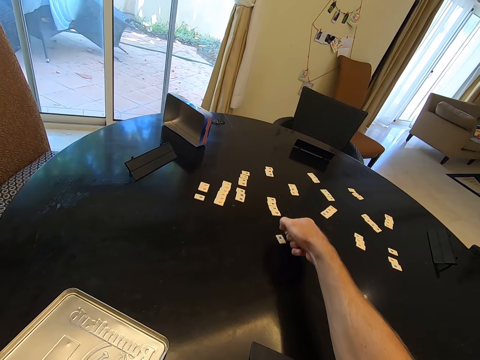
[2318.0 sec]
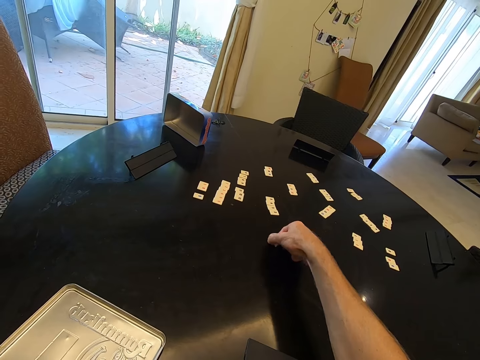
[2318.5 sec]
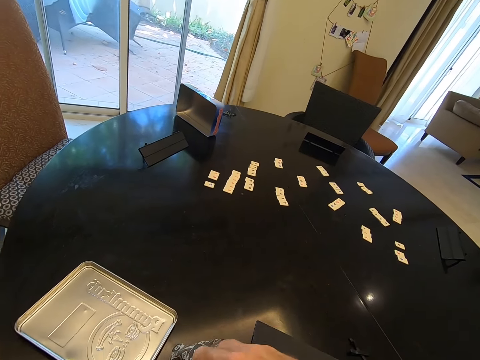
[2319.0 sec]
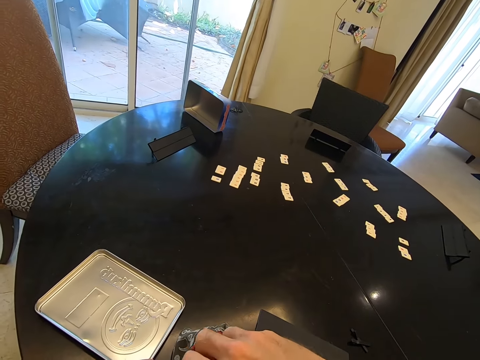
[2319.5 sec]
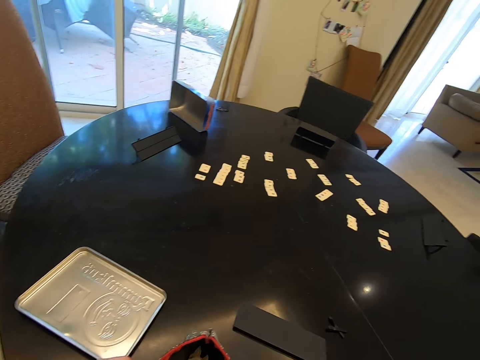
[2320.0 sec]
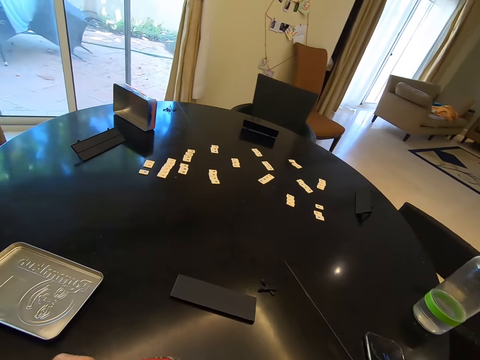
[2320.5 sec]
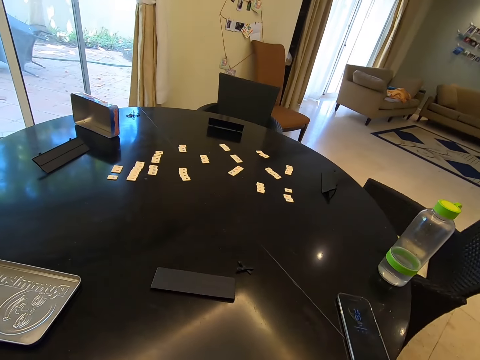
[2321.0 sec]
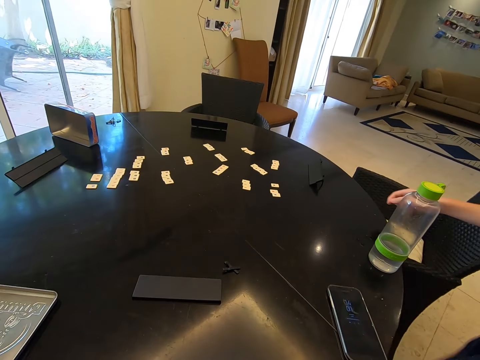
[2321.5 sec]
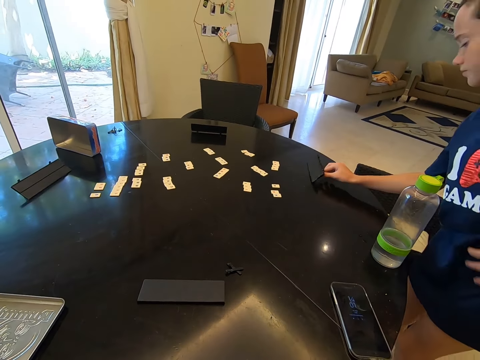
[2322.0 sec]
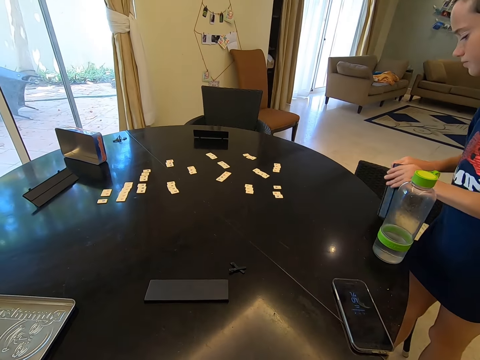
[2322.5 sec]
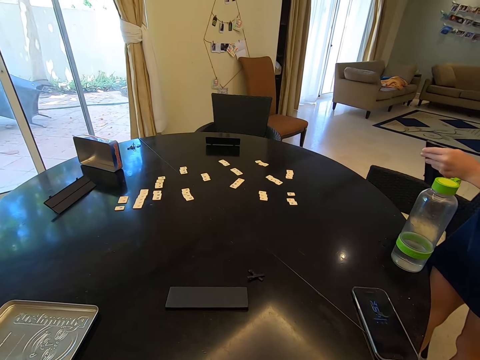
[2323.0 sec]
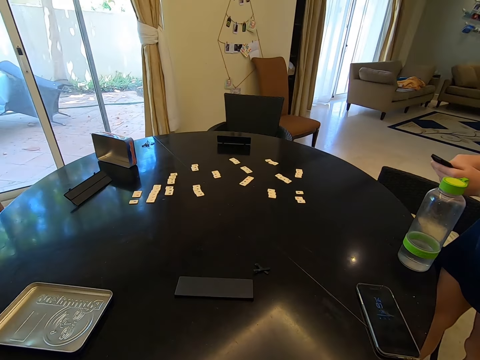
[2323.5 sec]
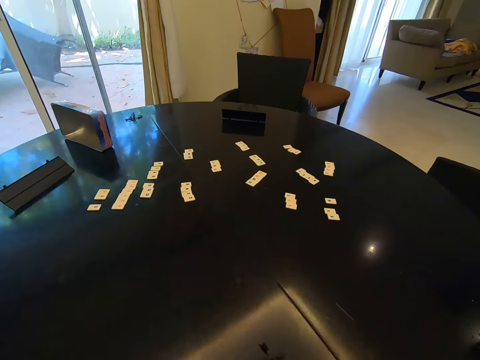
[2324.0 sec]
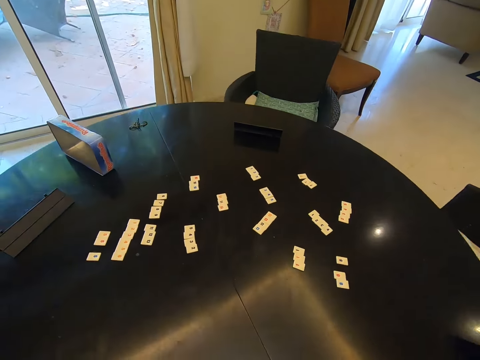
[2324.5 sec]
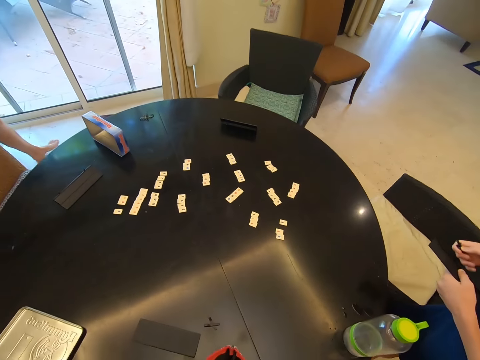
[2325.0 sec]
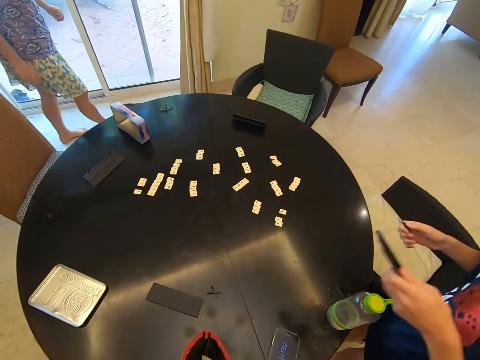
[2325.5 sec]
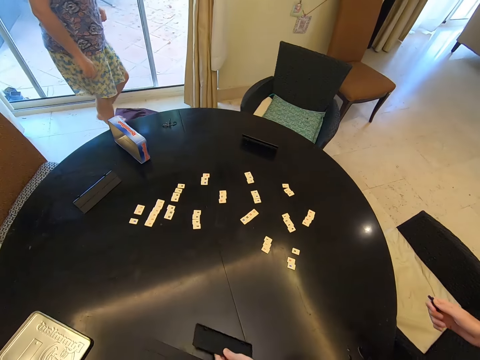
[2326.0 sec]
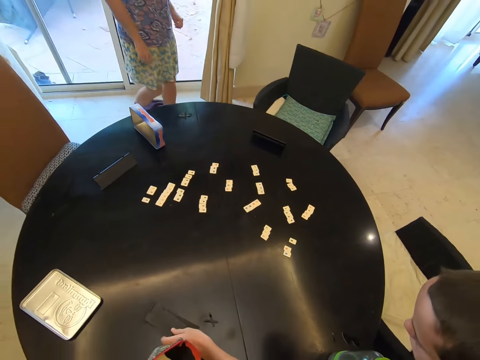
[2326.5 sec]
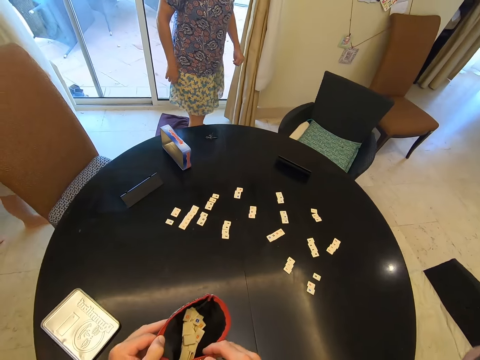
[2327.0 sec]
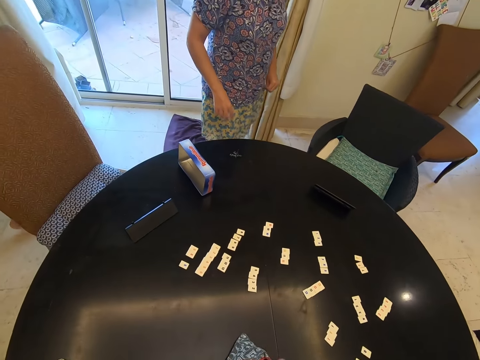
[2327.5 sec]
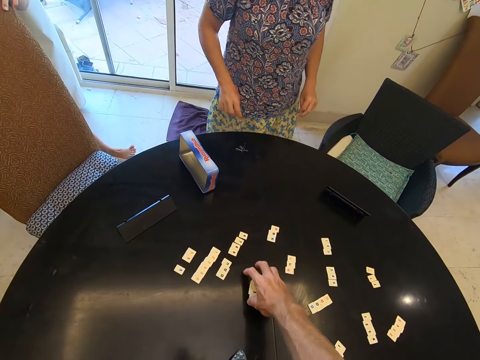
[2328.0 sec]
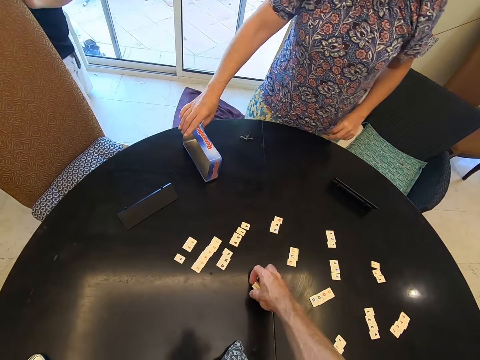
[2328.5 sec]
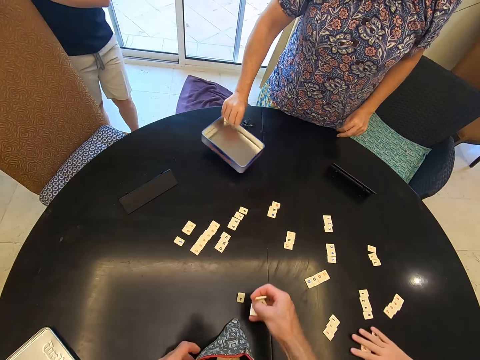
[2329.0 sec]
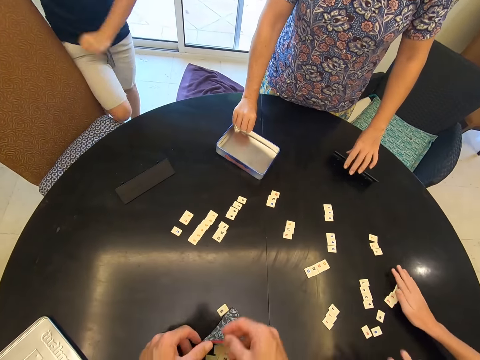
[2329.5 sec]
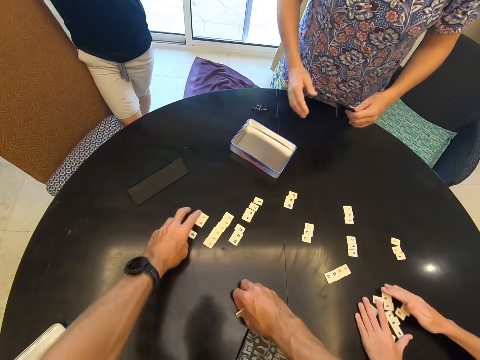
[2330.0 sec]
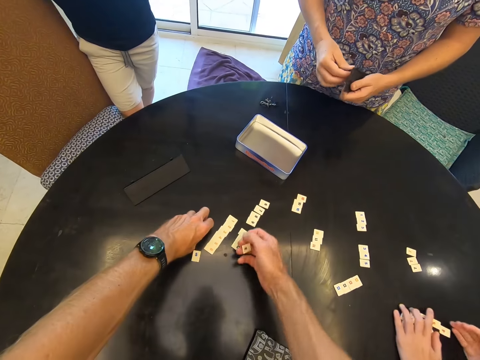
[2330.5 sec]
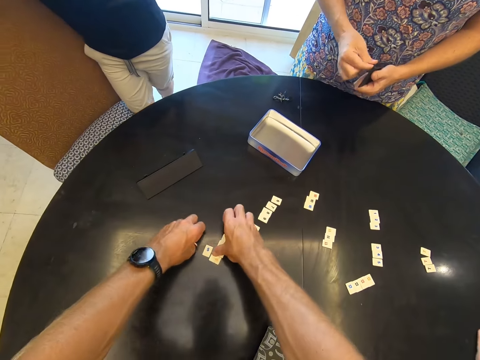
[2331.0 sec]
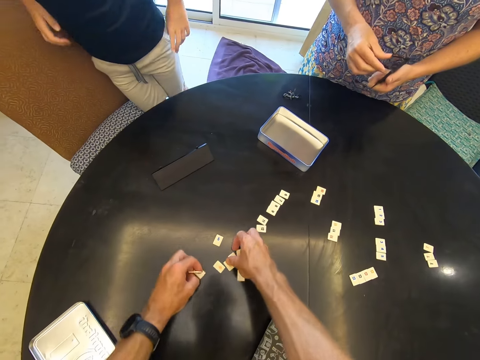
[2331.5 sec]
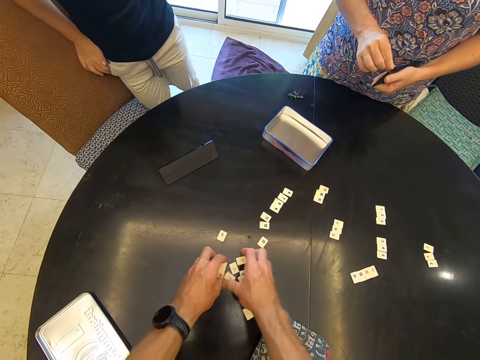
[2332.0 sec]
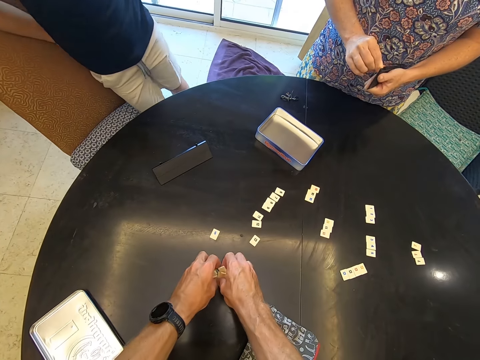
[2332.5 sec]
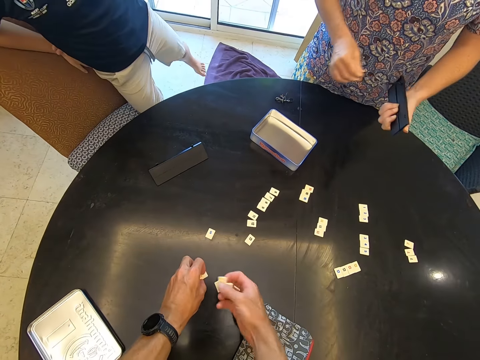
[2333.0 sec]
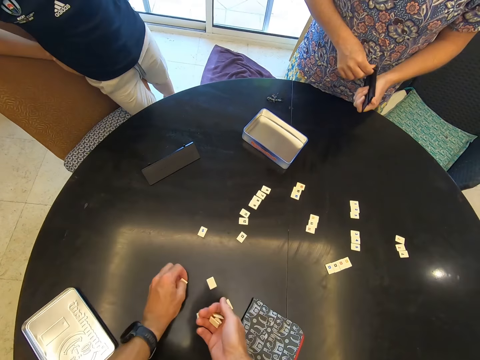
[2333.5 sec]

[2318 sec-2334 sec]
The camera wearer drops cards in a pouch. A boy picks up a card stand on the table and opens the card. A lady walks towards the table. The boy drops the card stand on the table. The camera wearer stands up, drops the cards pouch on the table, collects cards on the table, and puts a chip on the table. The lady positions a container on the table. Another boy walks towards the table. The lady picks up the card stand on the table. The first boy collects cards on the table. The camera wearer collects cards on the table. The lady opens the card stand. The other boy stands in the room corner.

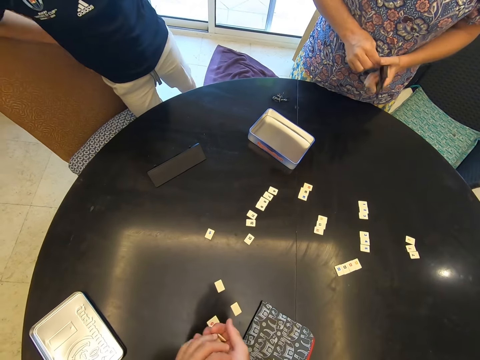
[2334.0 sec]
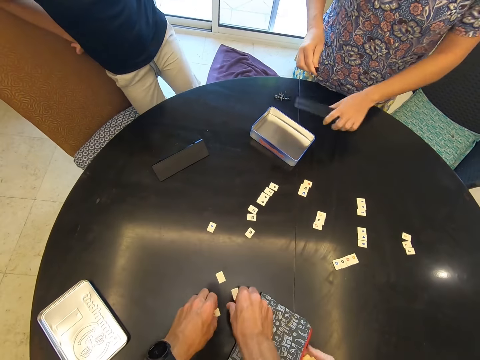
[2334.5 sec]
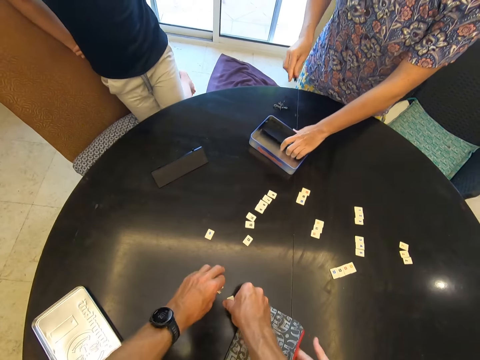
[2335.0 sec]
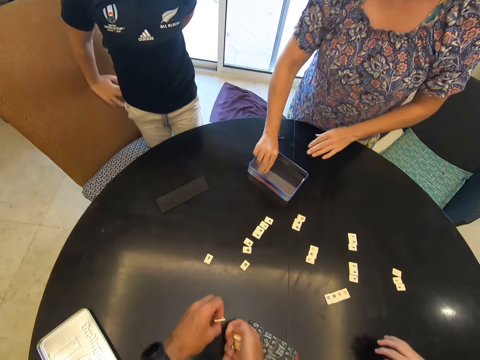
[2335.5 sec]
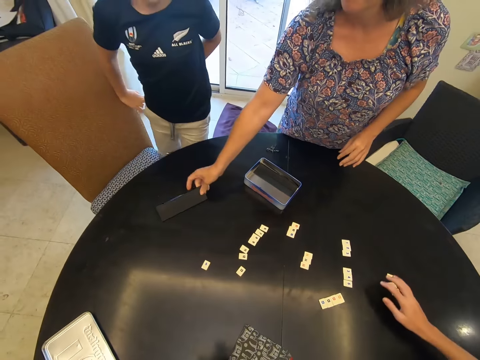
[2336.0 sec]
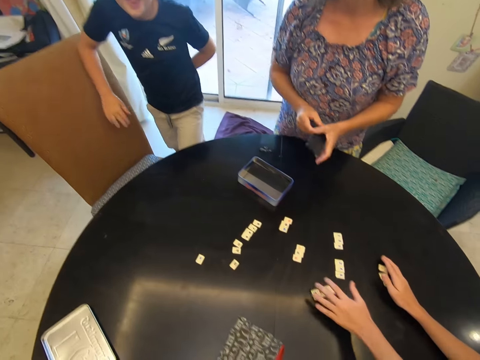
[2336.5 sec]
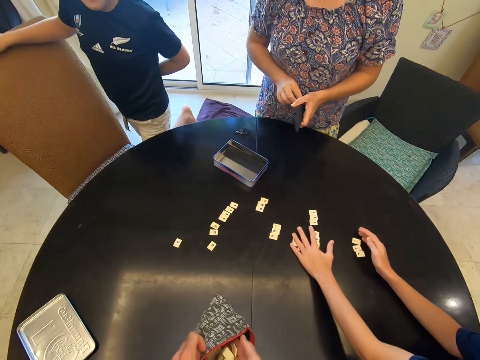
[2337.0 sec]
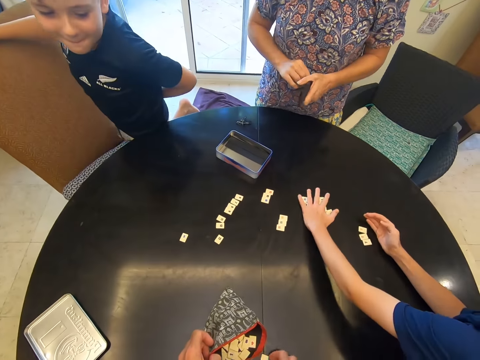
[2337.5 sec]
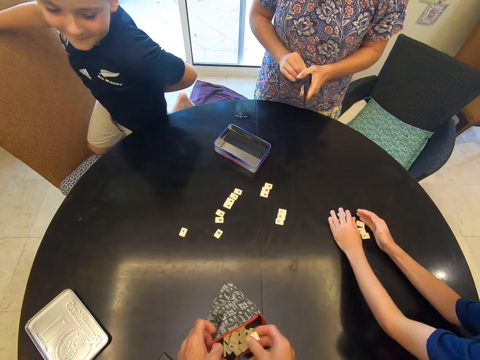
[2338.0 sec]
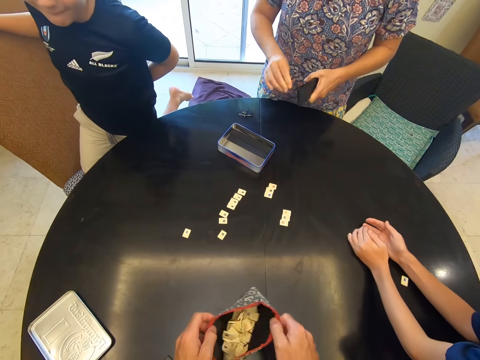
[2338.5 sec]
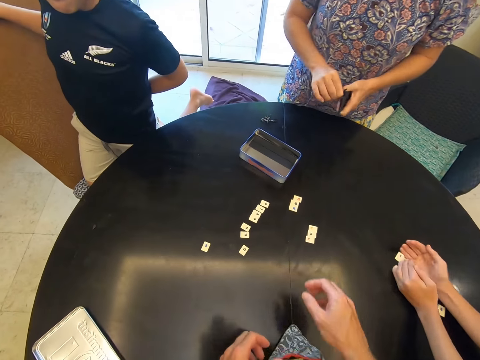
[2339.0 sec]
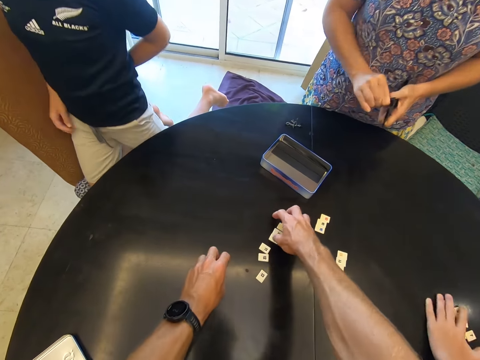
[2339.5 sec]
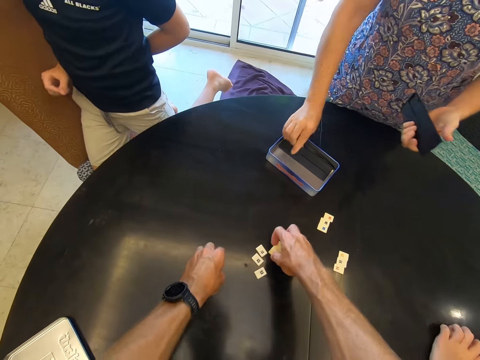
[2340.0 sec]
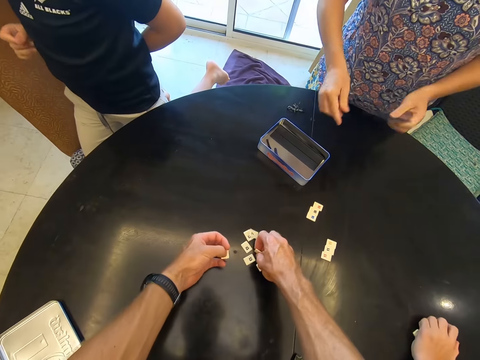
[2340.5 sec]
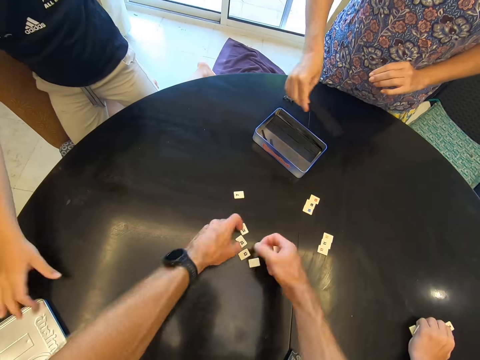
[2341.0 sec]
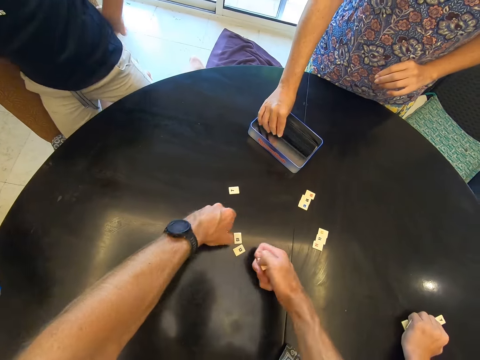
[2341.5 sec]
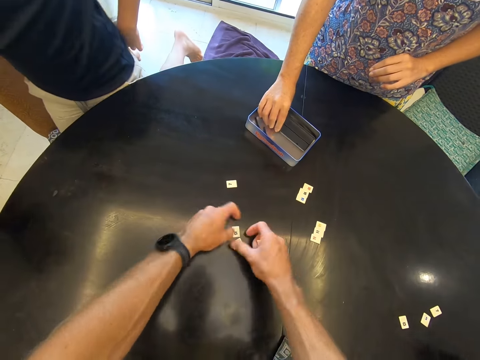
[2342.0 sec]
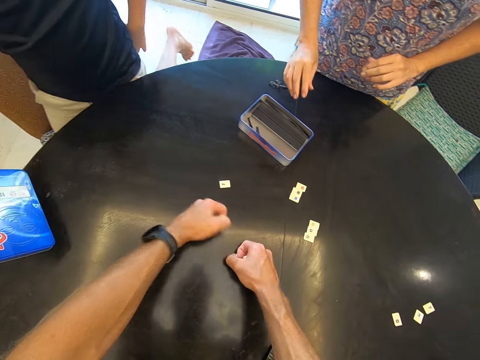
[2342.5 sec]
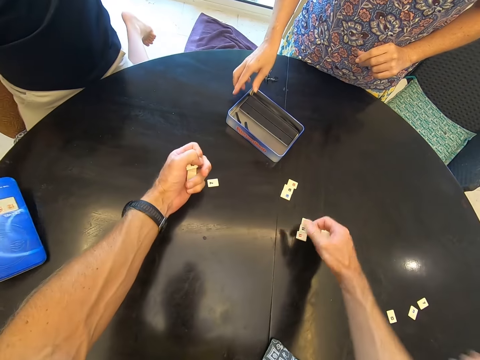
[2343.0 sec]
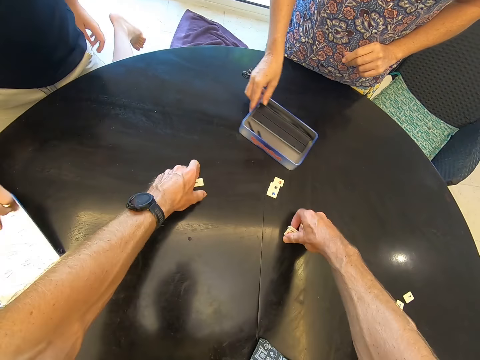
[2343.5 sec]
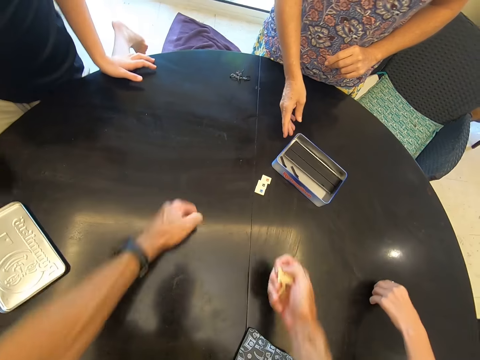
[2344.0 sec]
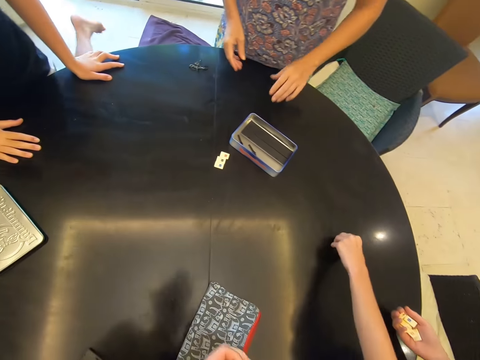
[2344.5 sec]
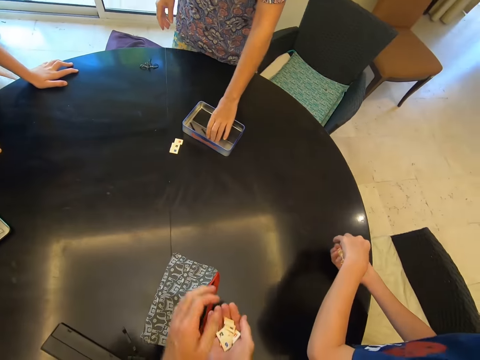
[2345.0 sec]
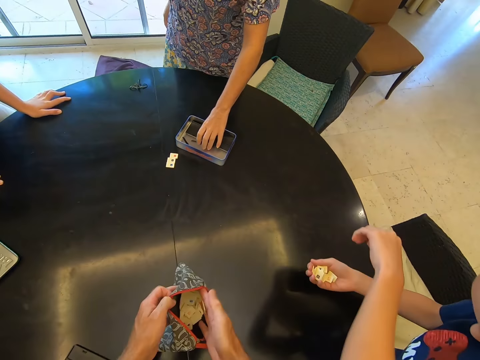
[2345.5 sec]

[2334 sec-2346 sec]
A boy drops cards in a pouch on a table. A lady drops a cards stand in a container on the table. The lady picks another cards stand on the table. The camera wearer drops cards in the pouch on the table. A woman puts a tray in the box. Another boy collects cards on the table. The lady opens the stand in her hands. The camera wearer positions the cards pouch on the table. A man picks the chips. The camera wearer collects cards on the table. The lady drops the stand lid in the container. The camera wearer puts the chip on the table. The lady shifts the stand to her right hand. The first boy turns the container lid on the table. The lady drops the stand in the container. The lady pushes the container on the table. The other boy collects cards on the table. The camera wearer shifts the cards in his left hand to his right hand.
